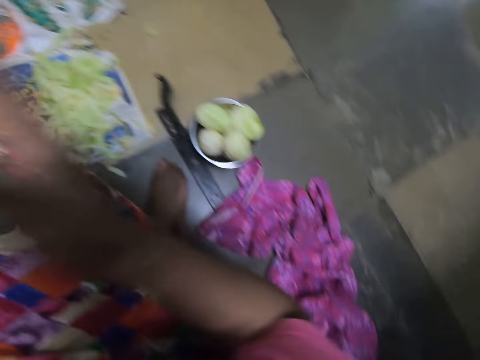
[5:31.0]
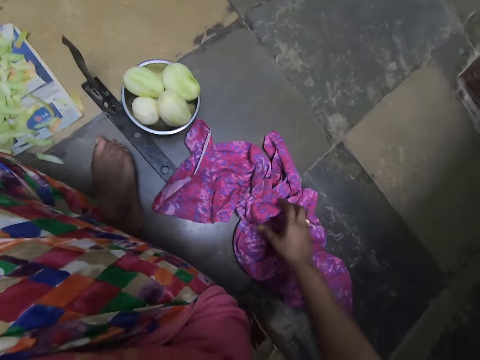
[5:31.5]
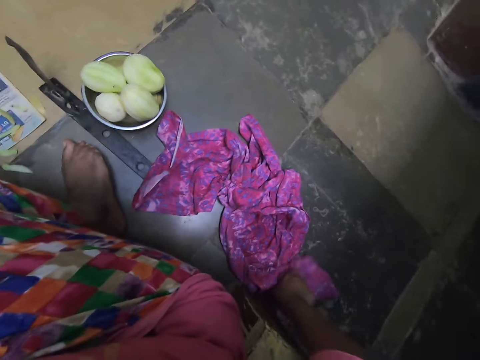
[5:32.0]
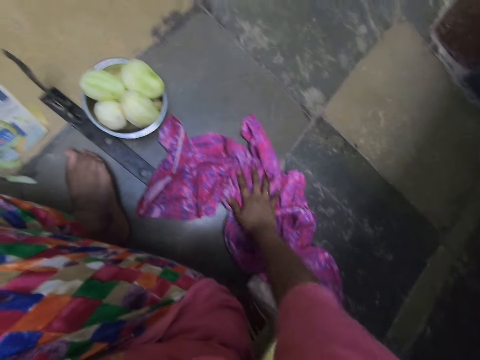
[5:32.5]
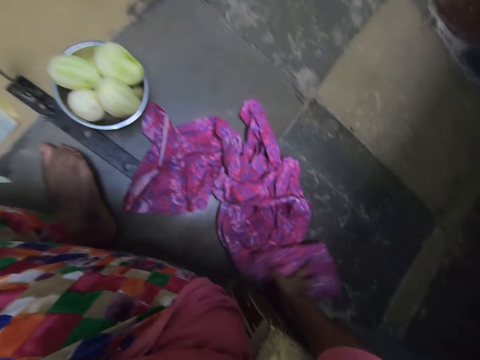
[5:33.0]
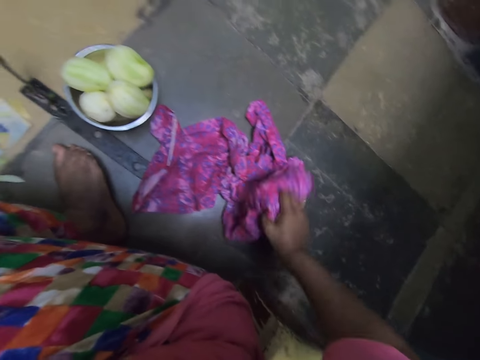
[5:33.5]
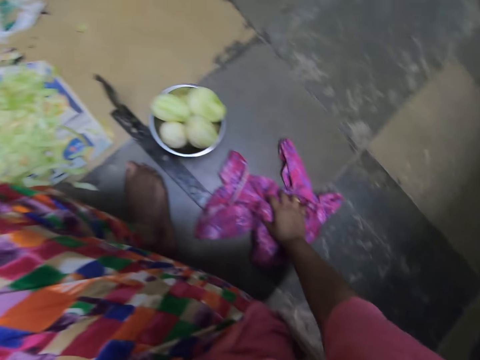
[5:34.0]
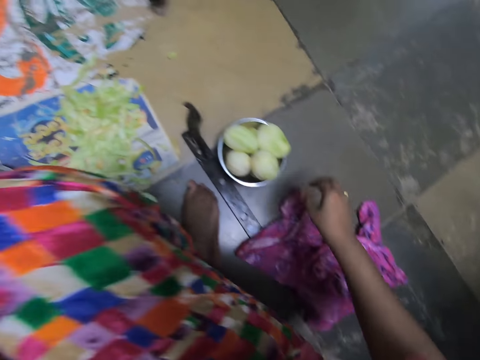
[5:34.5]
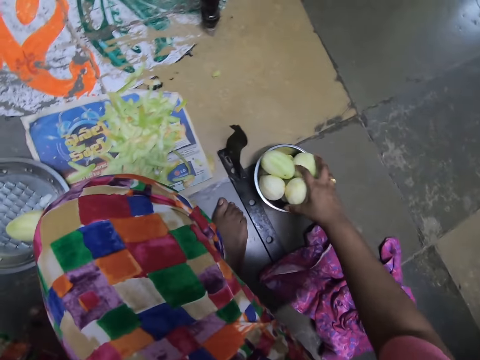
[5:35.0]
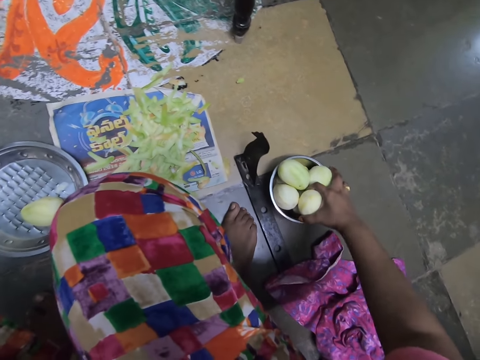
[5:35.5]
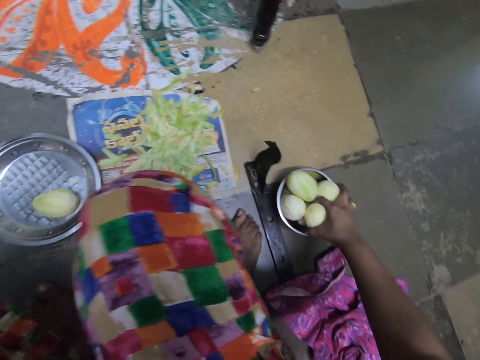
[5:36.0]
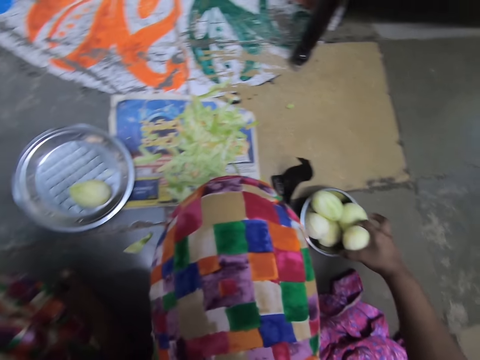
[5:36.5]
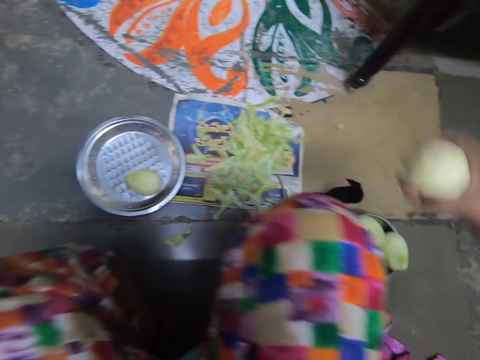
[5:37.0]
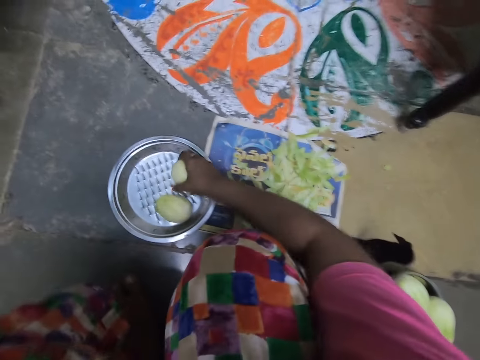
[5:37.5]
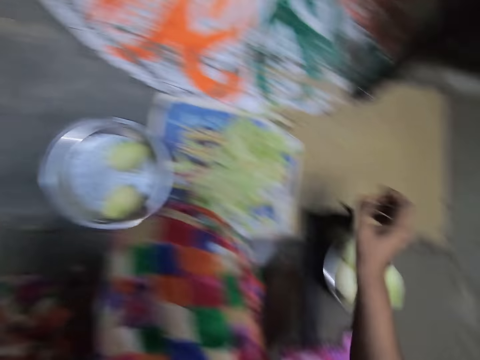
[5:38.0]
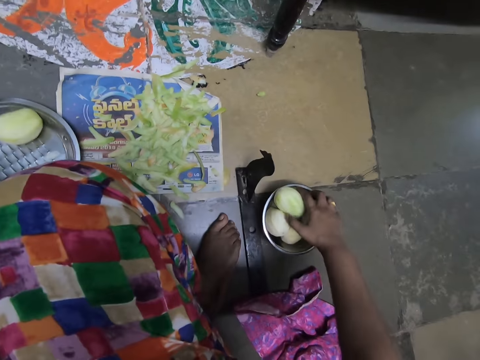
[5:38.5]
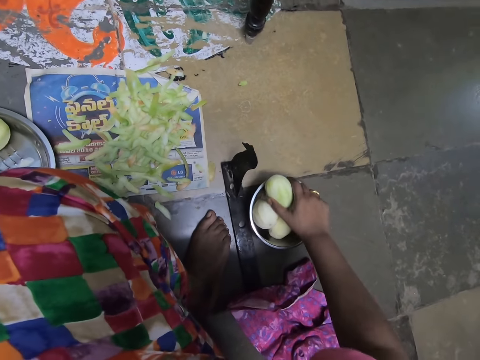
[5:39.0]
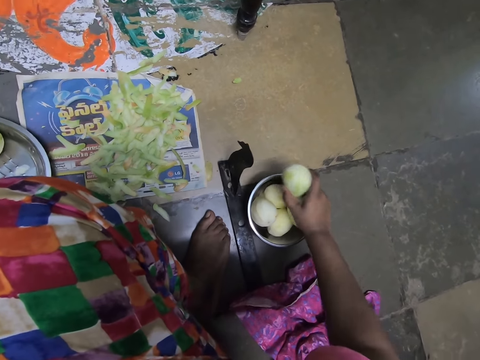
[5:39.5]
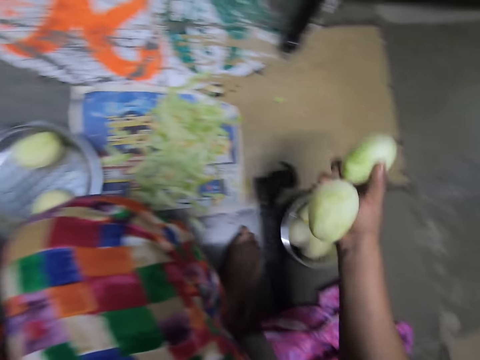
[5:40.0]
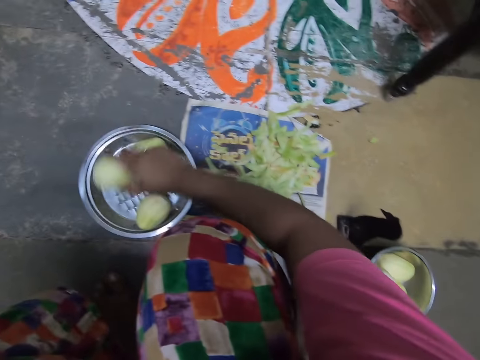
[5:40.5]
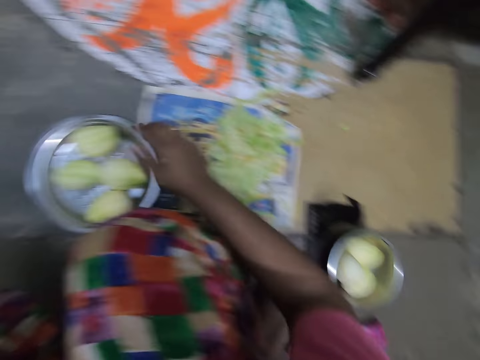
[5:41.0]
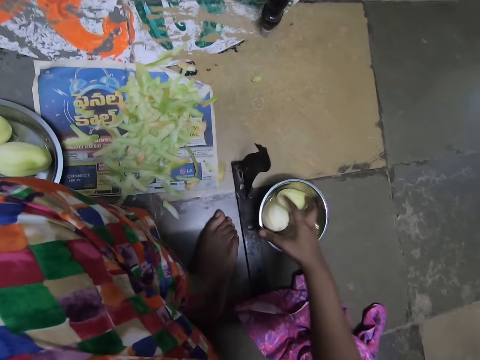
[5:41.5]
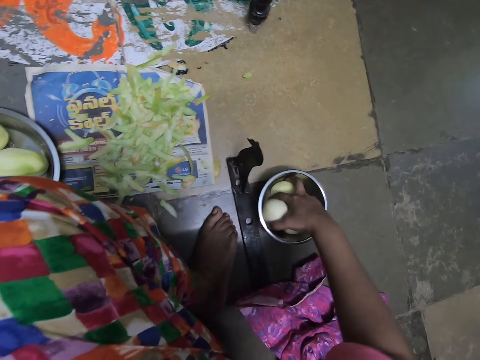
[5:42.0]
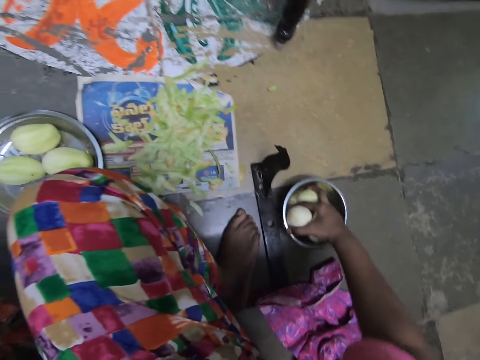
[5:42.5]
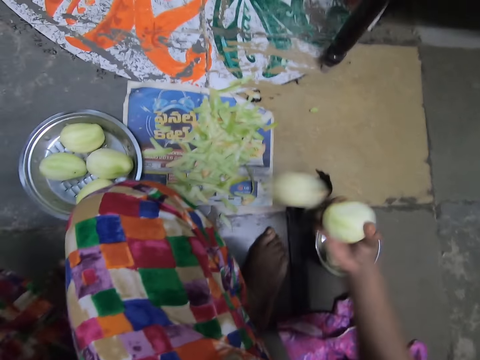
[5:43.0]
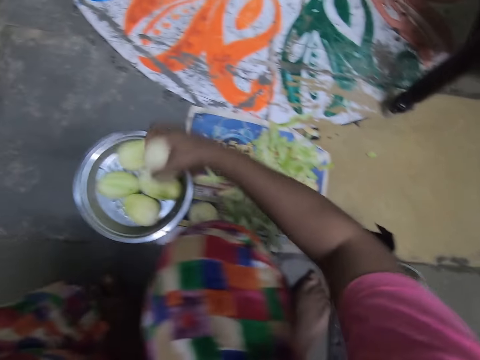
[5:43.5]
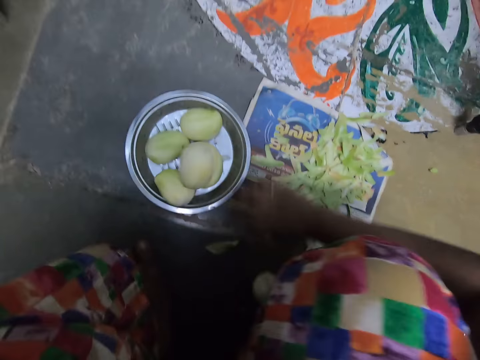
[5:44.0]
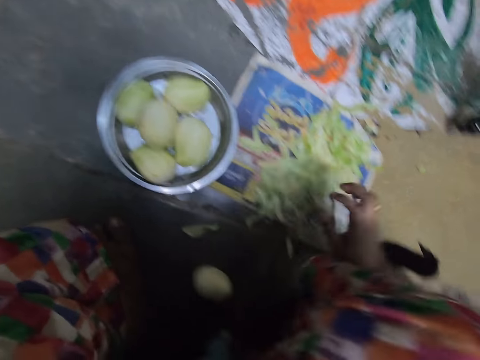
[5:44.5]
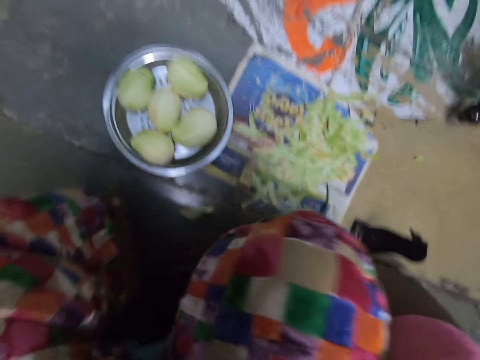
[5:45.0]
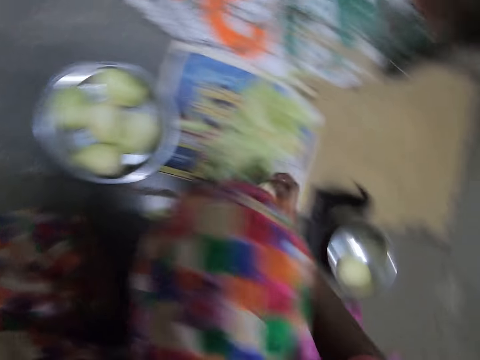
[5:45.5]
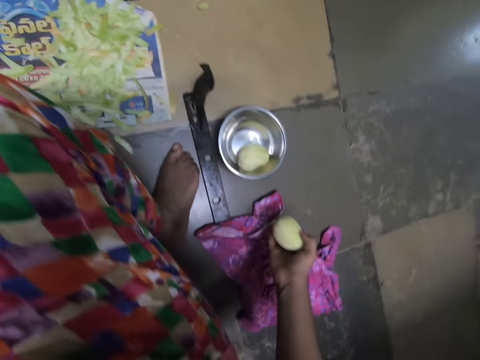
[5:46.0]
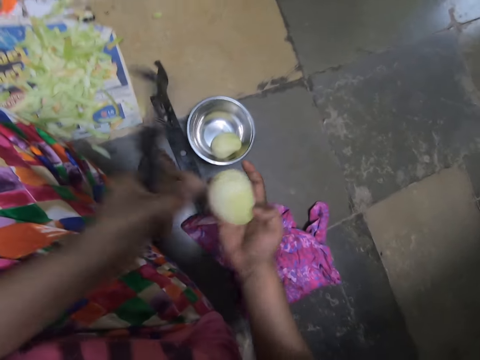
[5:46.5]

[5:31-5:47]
The camera wearer passes the kitchen peeler from her right hand to her left hand. She touches the cloth on the floor with her right hand. She picks the piece of cloth on the floor with the right hand and places the cloth on the floor with the right hand. She picks the mango from the plate on the floor with her right hand. She drops the mango in her right hand on the grater on the floor. She picks two mangos from the plate on the floor with her right hand. She drops the two mangos in her right hand on the grater on the floor. She picks the mango from the plate on the floor with her right hand. She drops the mango in her right hand on the grater on the floor. She drops the mango on the floor with the right hand. She picks the mango from the floor with her right hand.

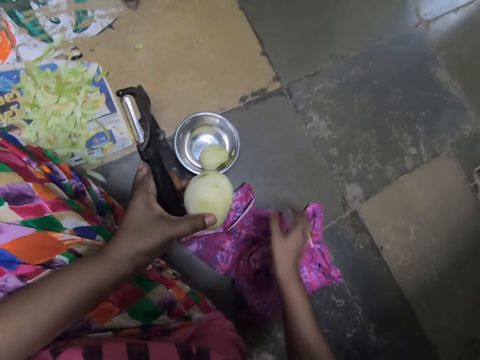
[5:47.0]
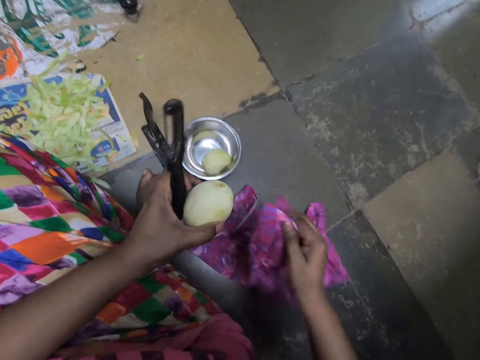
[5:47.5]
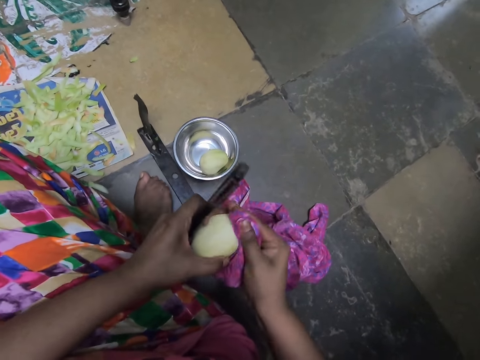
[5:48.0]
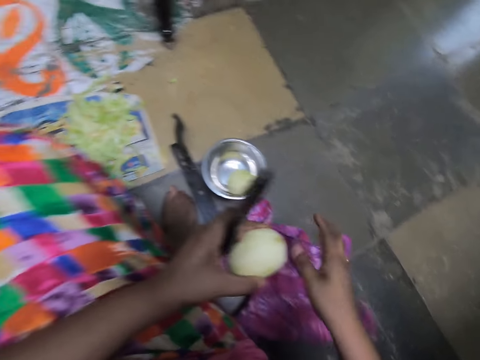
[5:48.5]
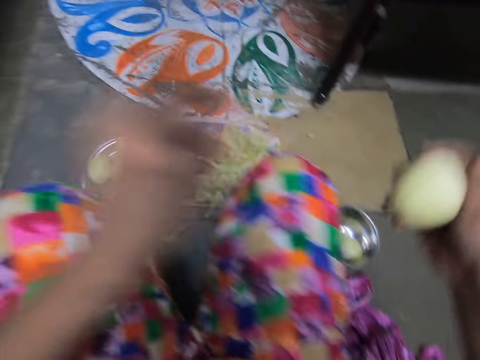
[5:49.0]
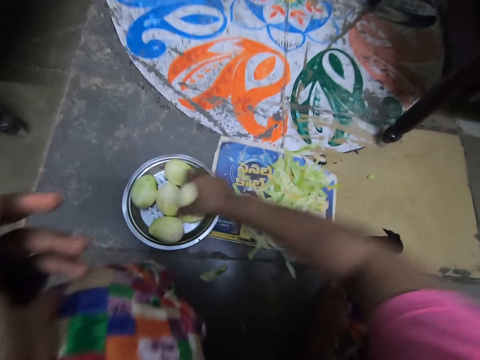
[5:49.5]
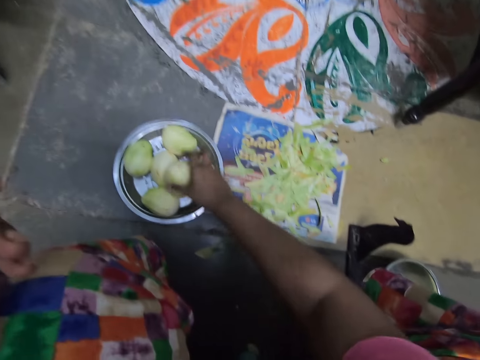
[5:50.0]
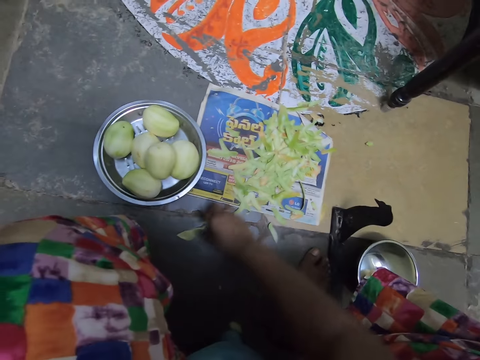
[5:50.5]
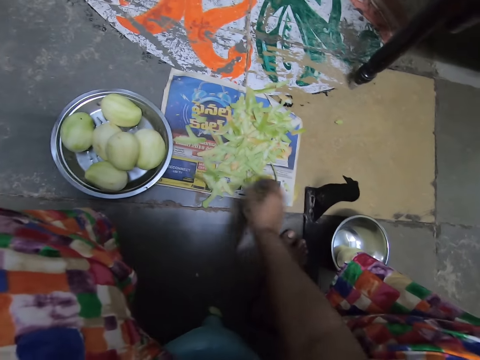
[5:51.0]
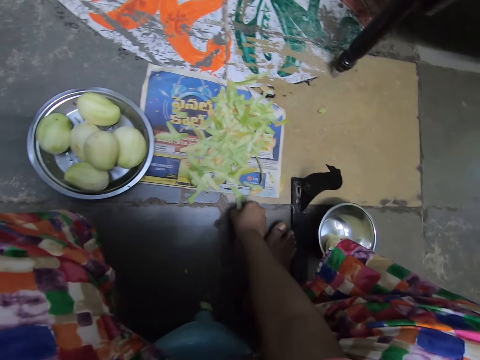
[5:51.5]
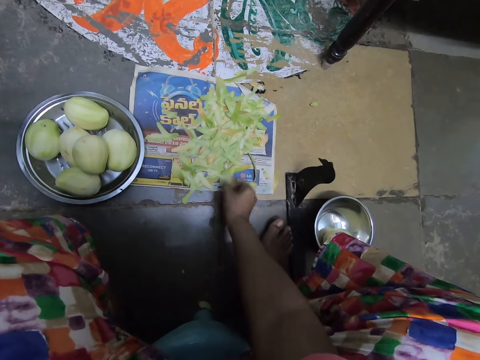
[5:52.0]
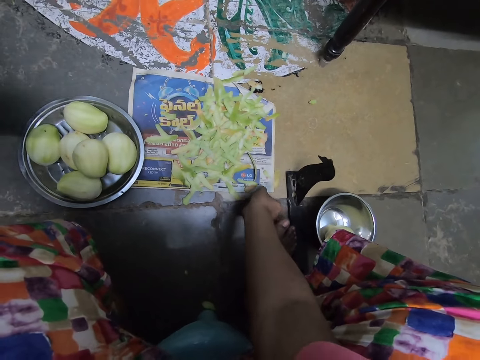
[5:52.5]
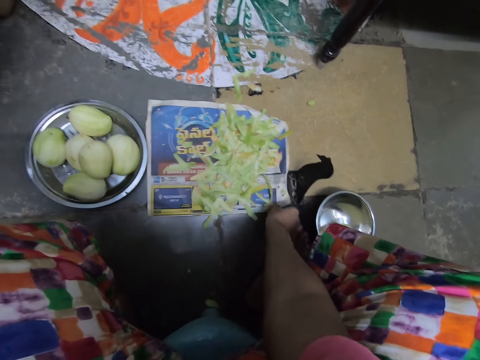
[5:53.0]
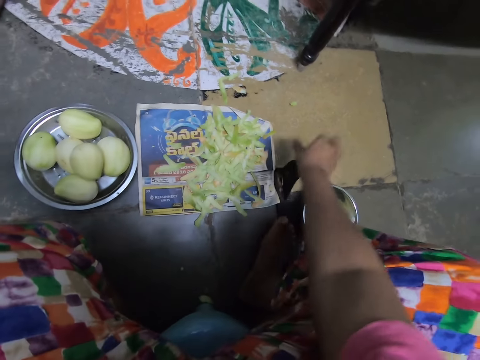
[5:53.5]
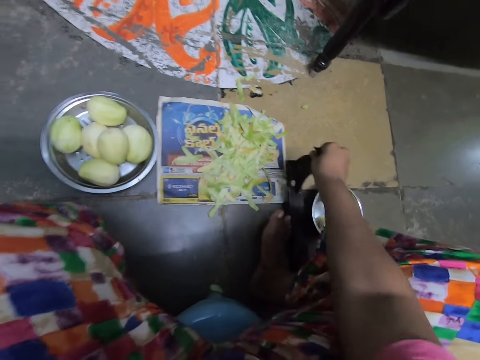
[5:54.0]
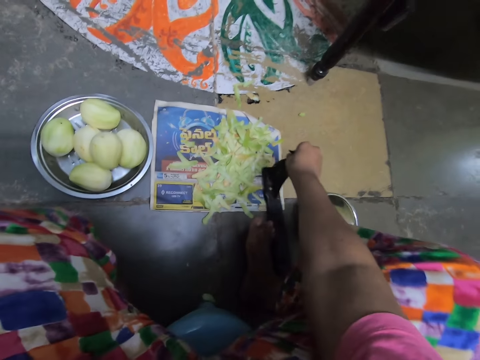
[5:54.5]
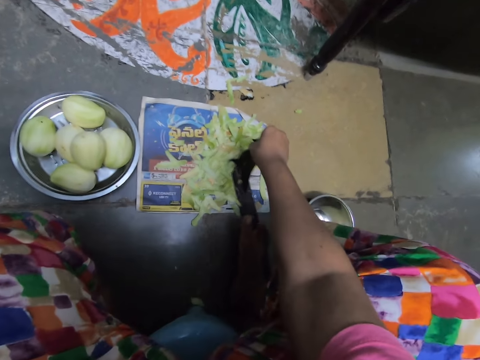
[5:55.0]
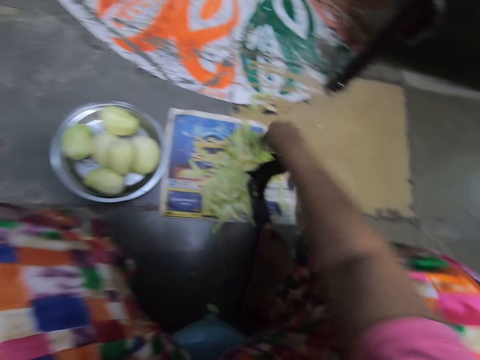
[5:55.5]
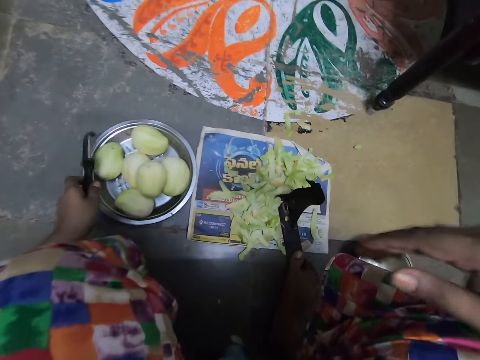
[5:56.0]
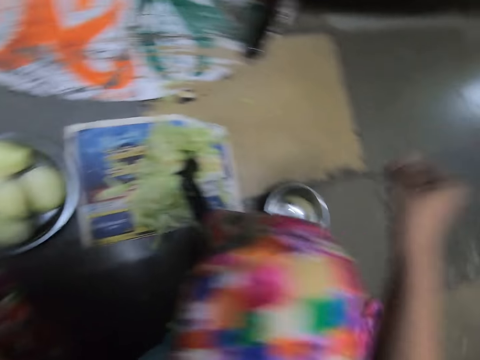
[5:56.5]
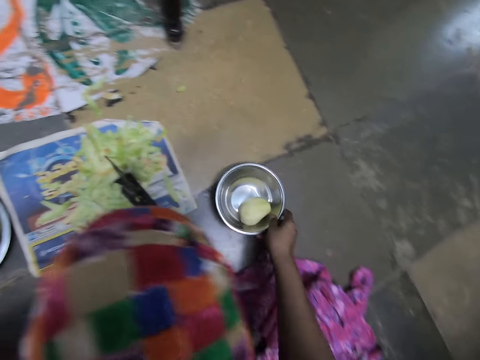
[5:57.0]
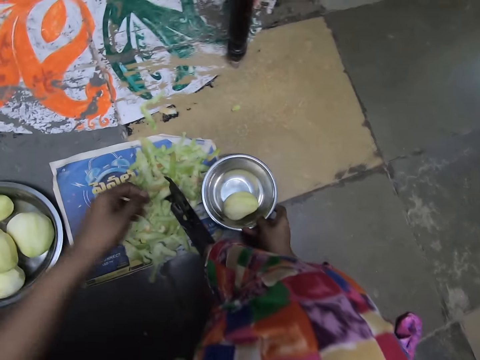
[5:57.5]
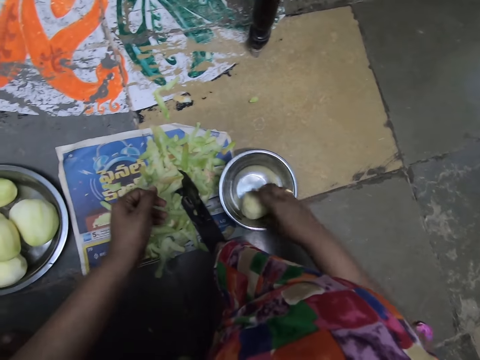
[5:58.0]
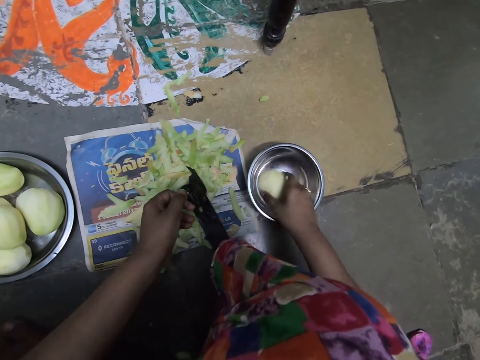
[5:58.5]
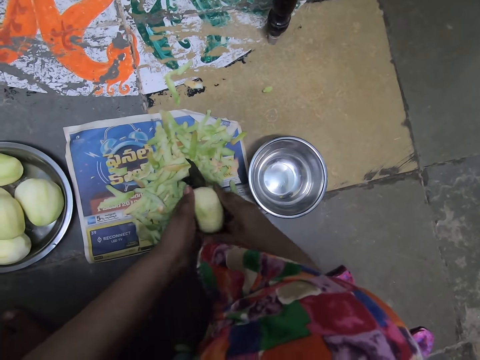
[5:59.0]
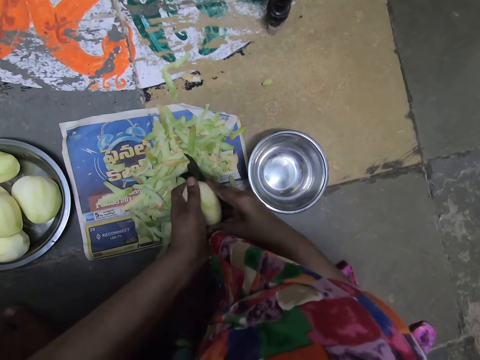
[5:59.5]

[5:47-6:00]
The camera wearer passes the mango from her right hand to her left hand. She picks the cloth from the floor with her right hand. She cleans the mango in her left hand with the cloth in her right hand. She drops the cloth in her right hand on the floor. She passes the mango from her left hand to her right hand. She drops the mango in her right hand on the kitchen grater bowl on the floor. She moves some peels on the floor with her right hand. She picks the mango peel on the floor with her right hand and throws the mango peel on the newspaper with her right hand. She picks the mango peel on the floor with her right hand again and throws the mango peel on the newspaper with her right hand again. She holds the newspaper with her right hand and moves the newspaper on the floor with her right hand. She moves a slicer or mango cutter on the floor with her right hand. She holds the mango cutter with her right hand. She steps on the mango cutter with her right leg. She moves the plate or bowl on the floor with her right hand. She places the kitchen peeler in the kitchen grater bowl with her left hand. She picks a mango from the plate with her right hand. She chops the mango in both hands on the slicer. She holds the mango on the cutter with both hands.
